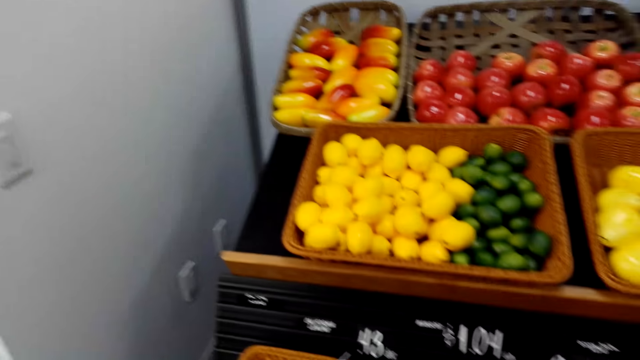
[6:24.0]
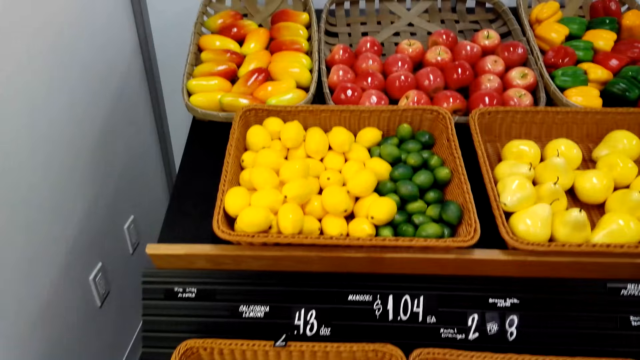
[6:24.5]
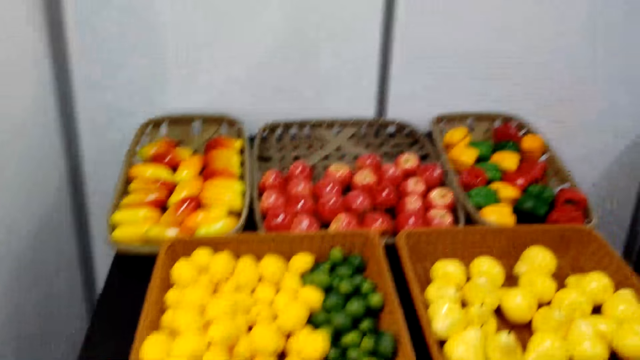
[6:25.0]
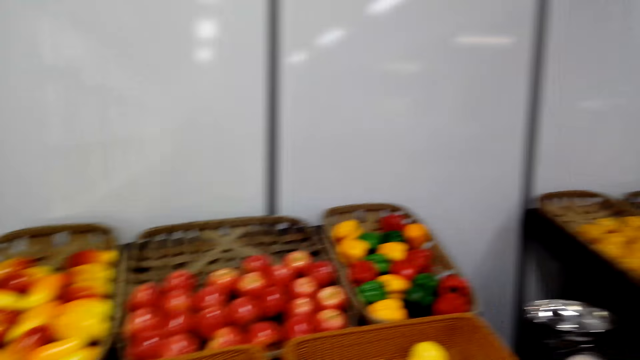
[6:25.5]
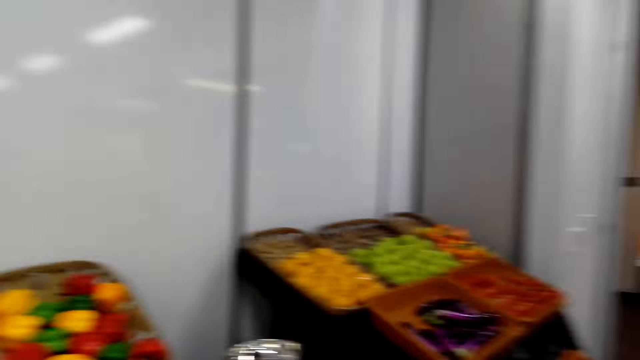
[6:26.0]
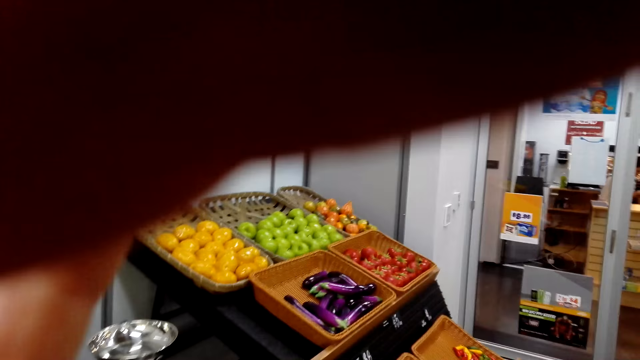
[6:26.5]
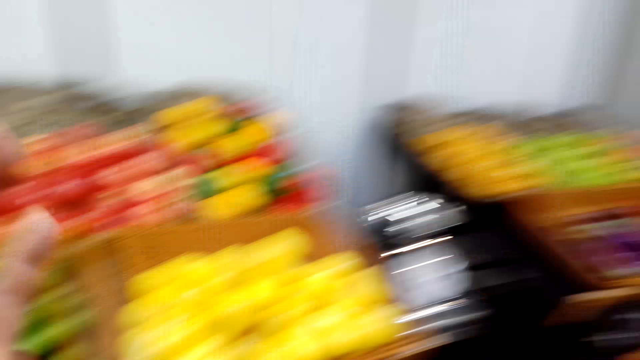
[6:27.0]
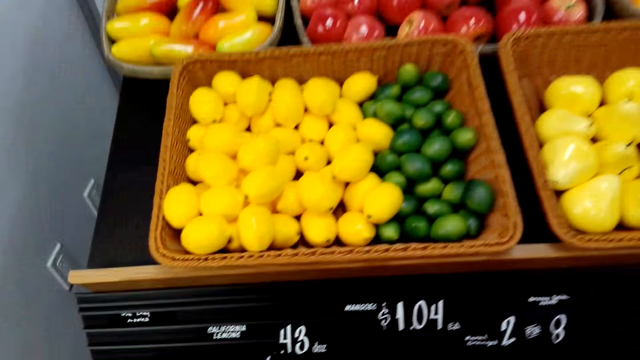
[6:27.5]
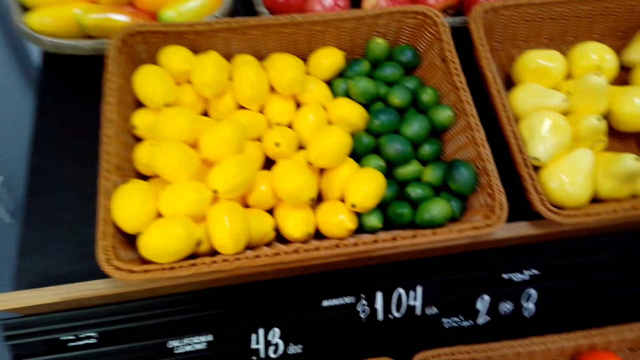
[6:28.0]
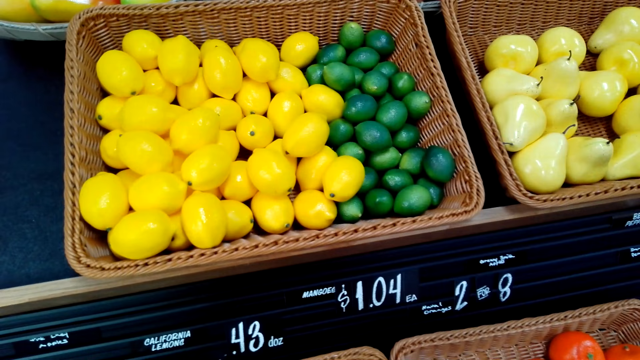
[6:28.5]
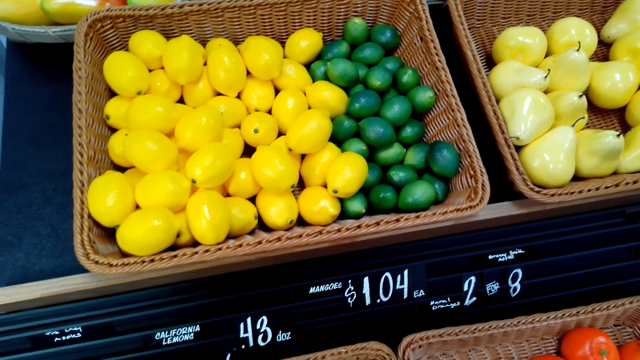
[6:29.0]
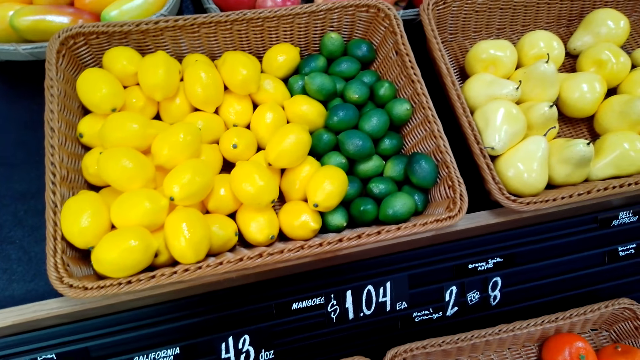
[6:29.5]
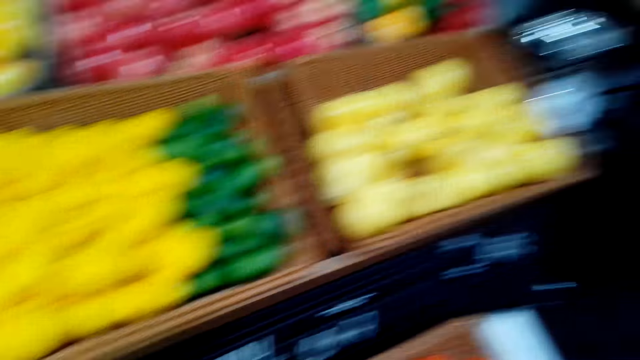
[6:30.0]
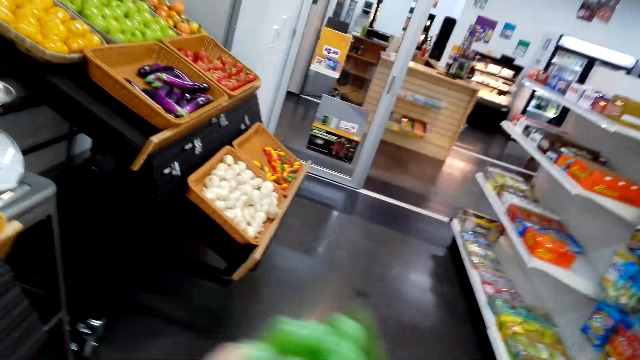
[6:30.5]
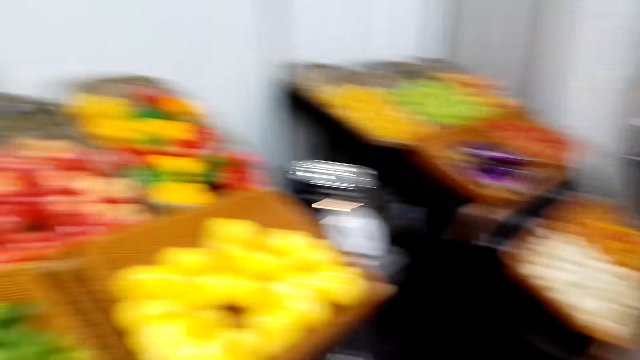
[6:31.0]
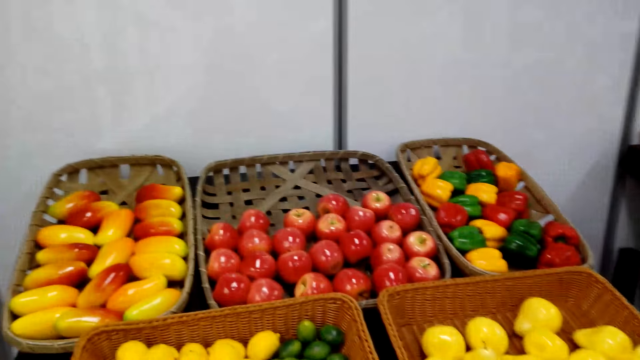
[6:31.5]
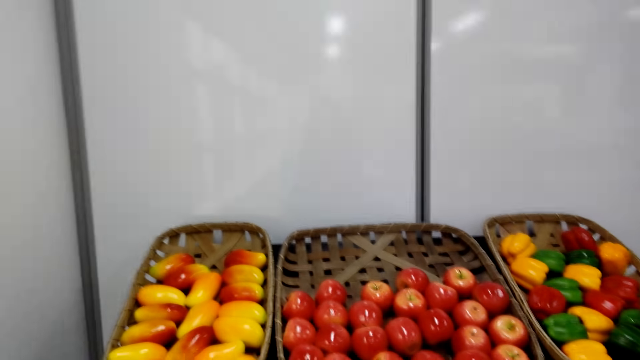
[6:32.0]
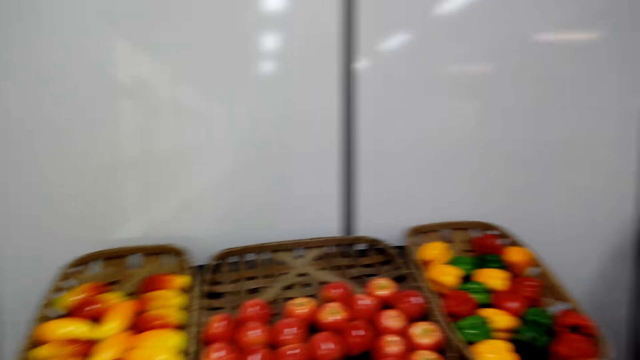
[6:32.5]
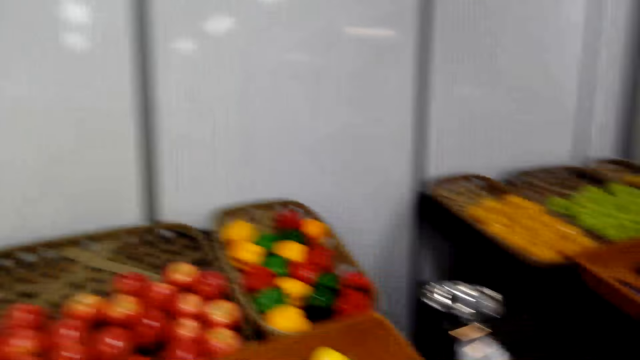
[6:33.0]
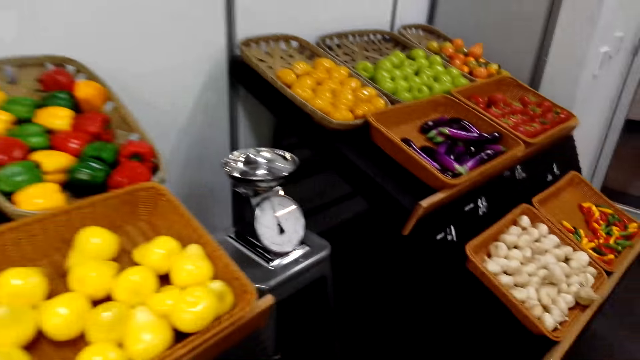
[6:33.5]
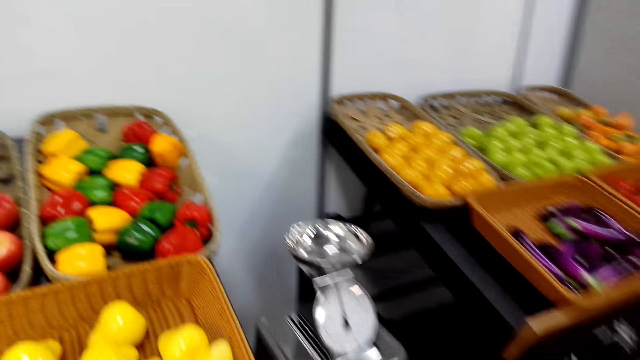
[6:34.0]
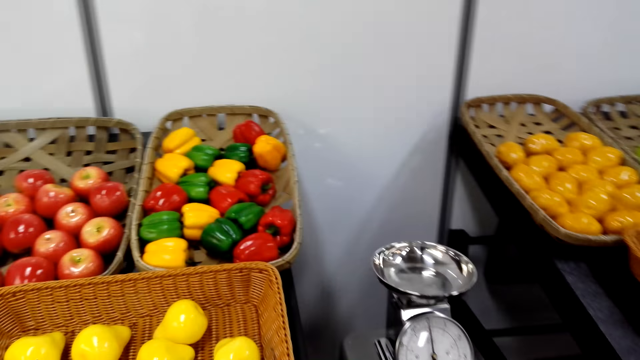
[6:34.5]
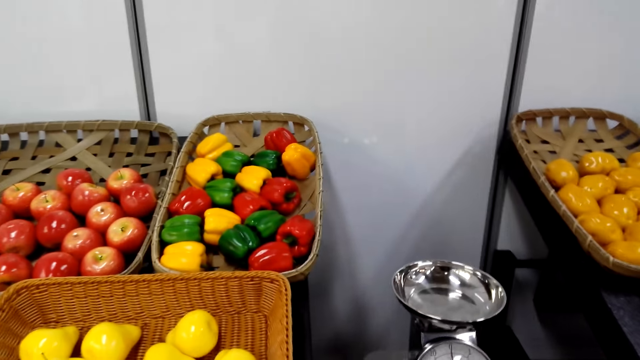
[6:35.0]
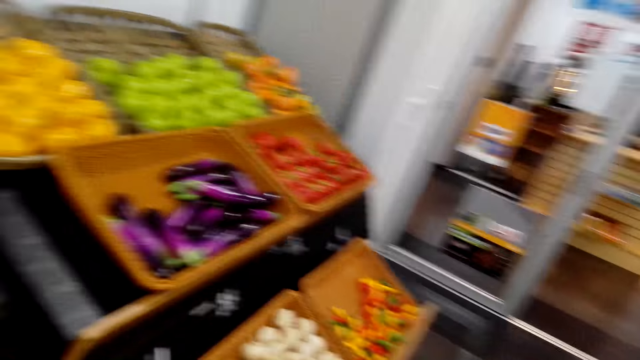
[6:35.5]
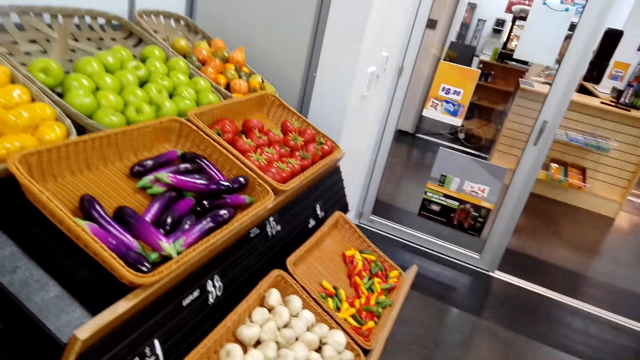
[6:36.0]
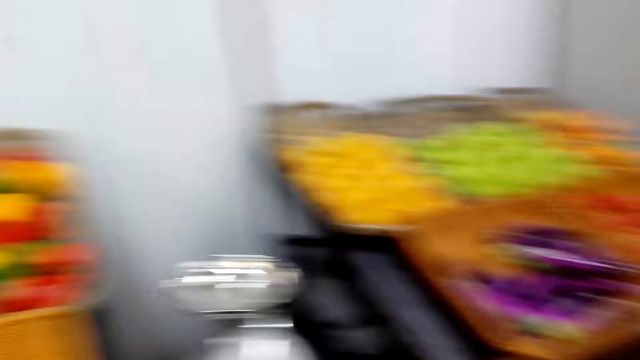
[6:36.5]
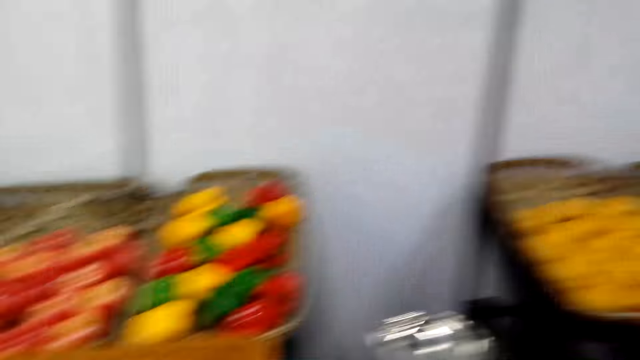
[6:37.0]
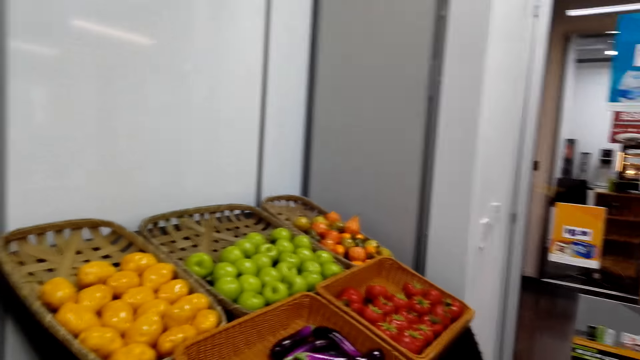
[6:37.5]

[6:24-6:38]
The camera wearer adjusts the camera. They hold the vegetables. They look at the fruits. They look at the weighing scale.

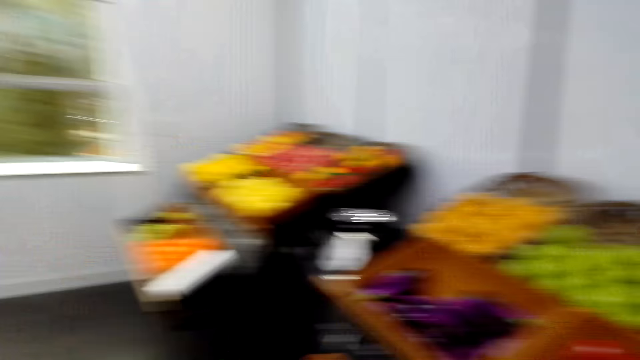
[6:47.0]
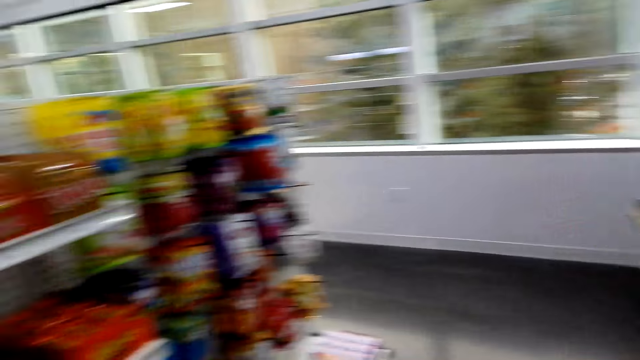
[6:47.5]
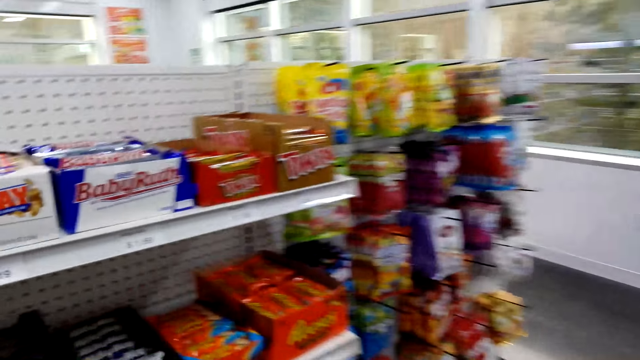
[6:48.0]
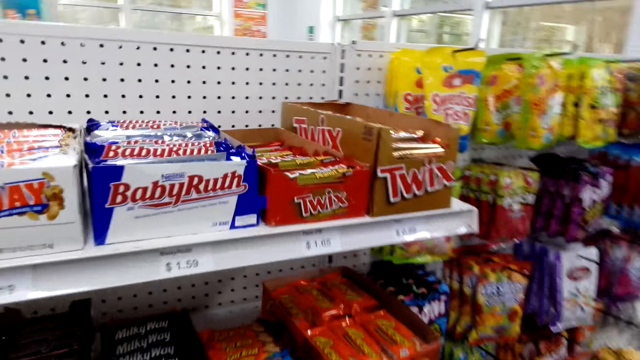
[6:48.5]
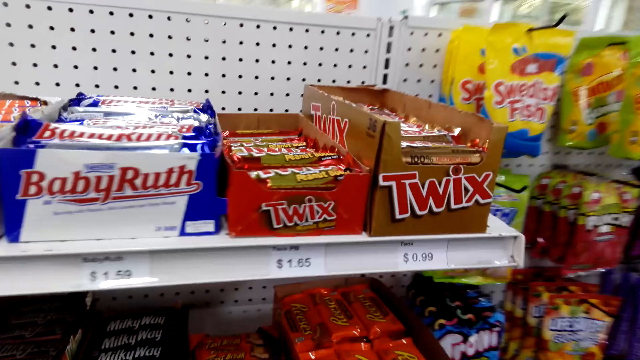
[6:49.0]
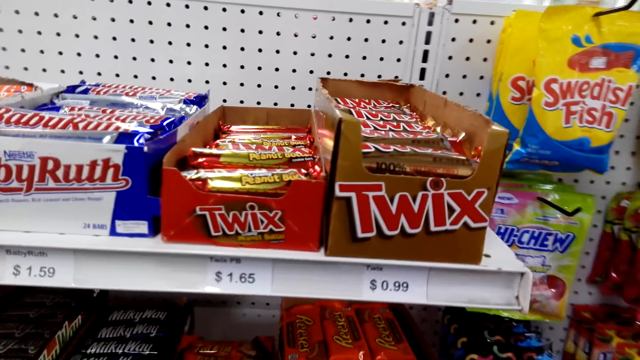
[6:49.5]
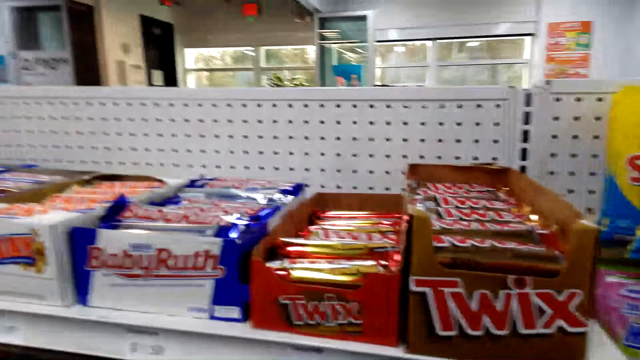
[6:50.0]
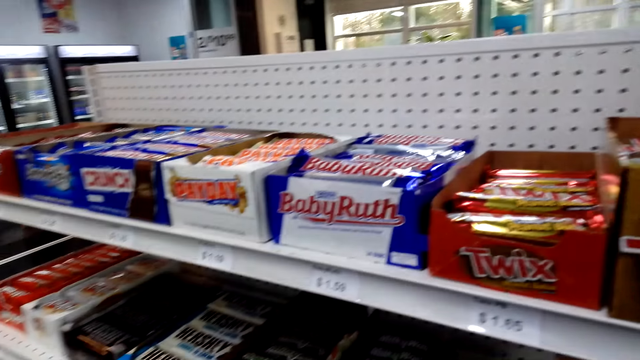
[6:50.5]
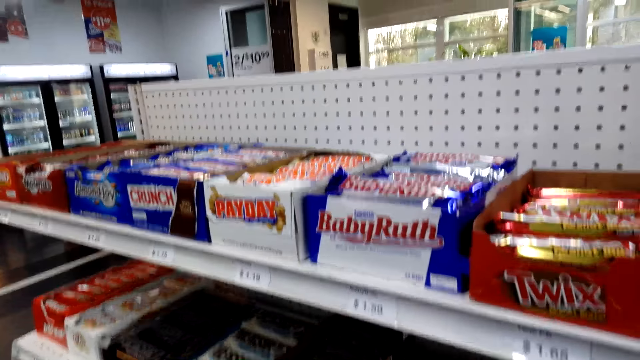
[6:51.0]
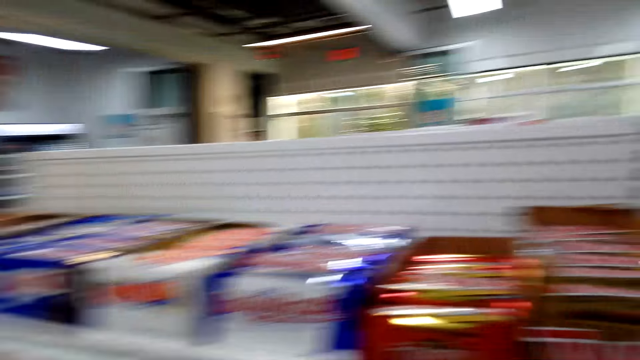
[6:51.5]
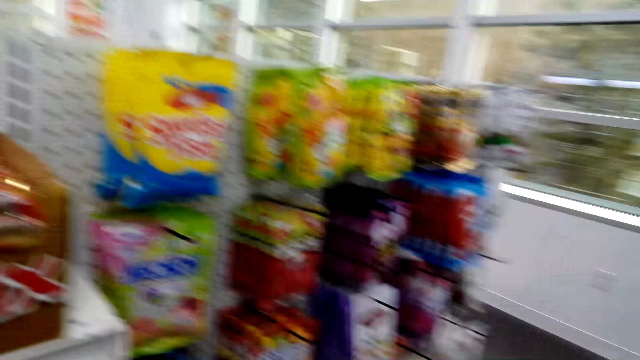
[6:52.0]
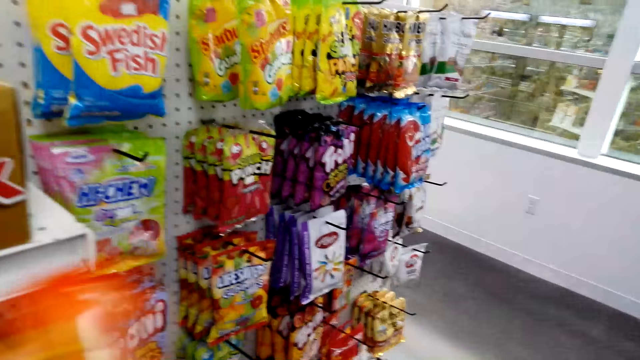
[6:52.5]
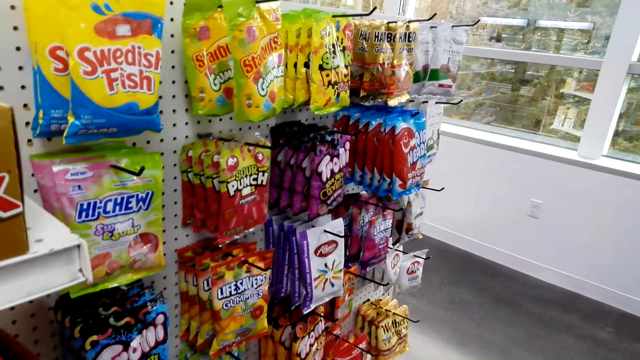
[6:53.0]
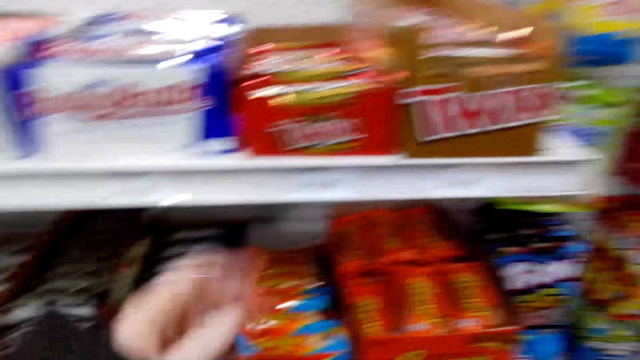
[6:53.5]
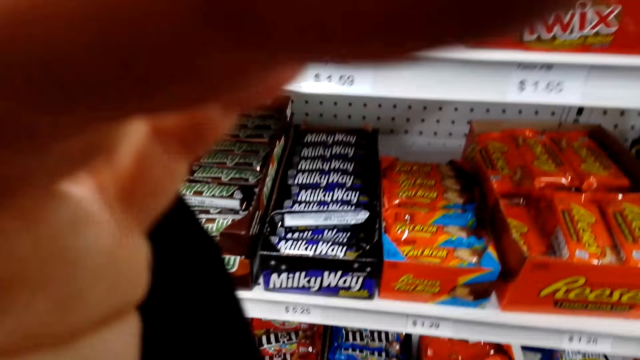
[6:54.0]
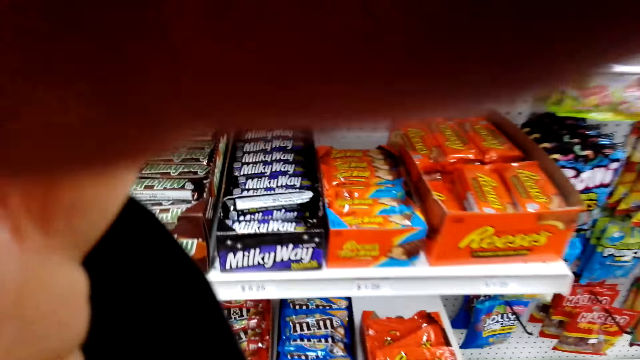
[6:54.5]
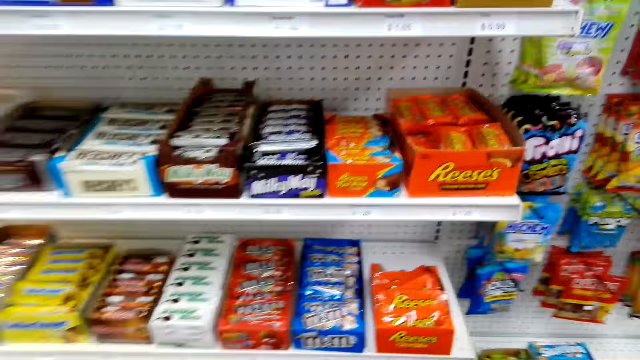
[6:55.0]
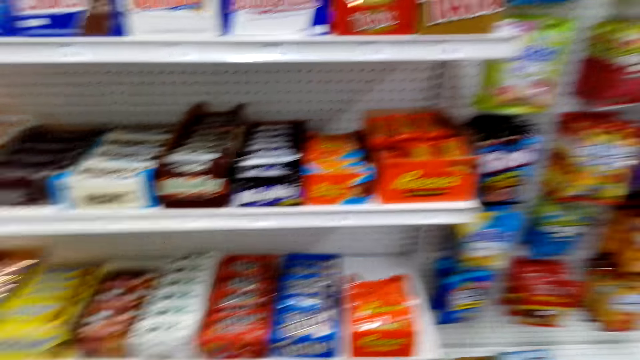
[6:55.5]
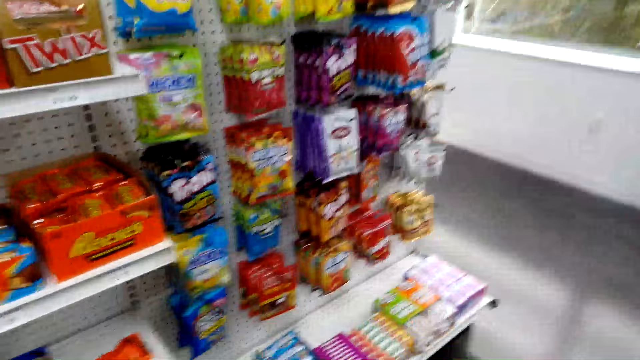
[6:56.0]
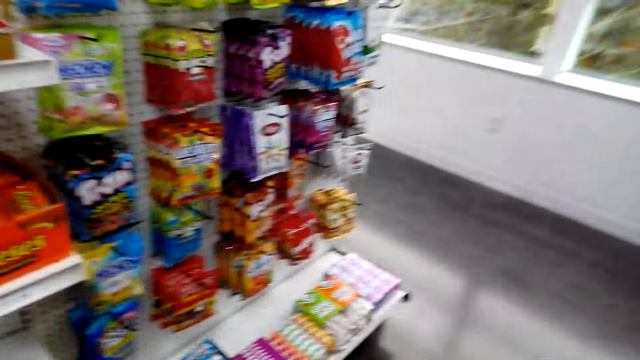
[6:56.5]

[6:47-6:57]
The camera wearer turns to the other side. They look at the items on the shelf, put the snack in the shopping basket, adjust the camera, pick things, and look at the snacks.
